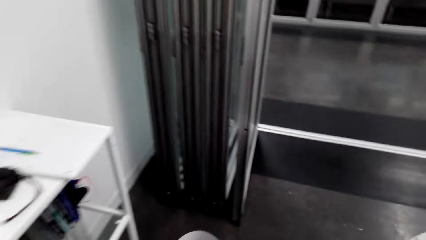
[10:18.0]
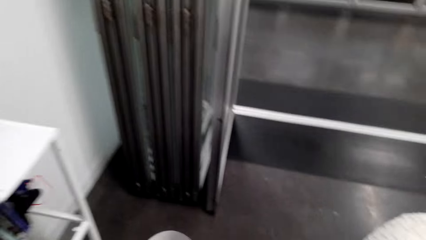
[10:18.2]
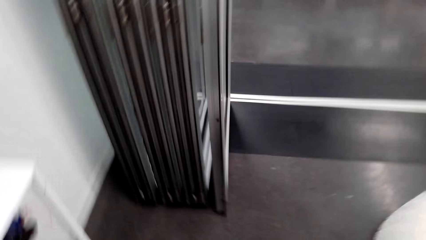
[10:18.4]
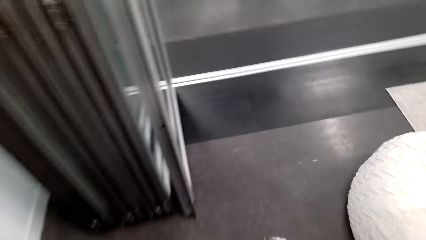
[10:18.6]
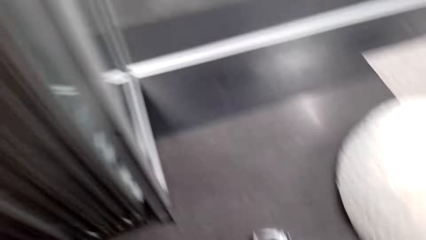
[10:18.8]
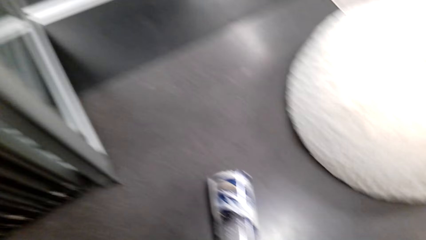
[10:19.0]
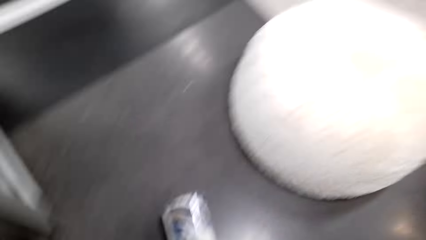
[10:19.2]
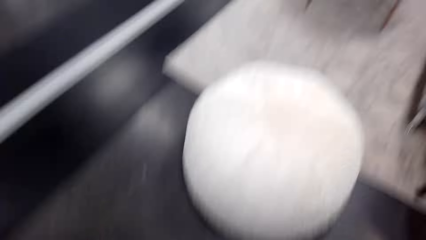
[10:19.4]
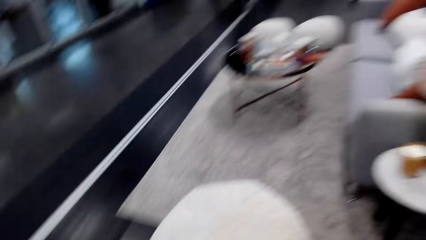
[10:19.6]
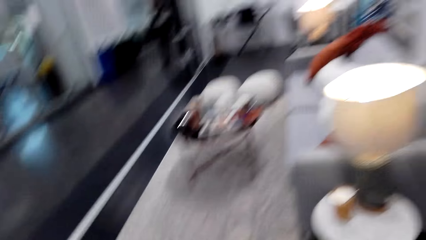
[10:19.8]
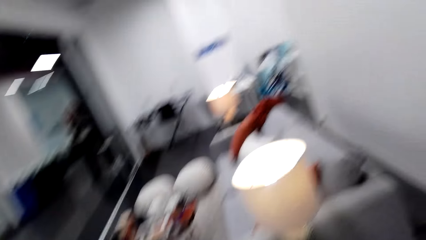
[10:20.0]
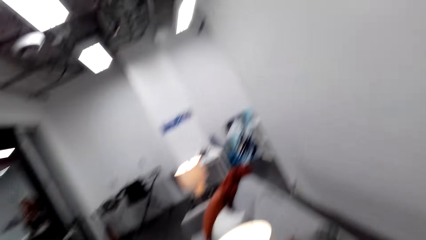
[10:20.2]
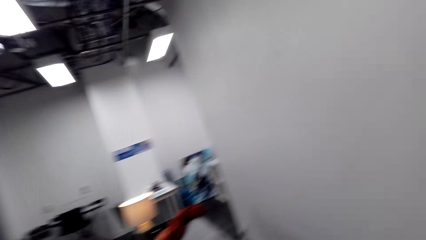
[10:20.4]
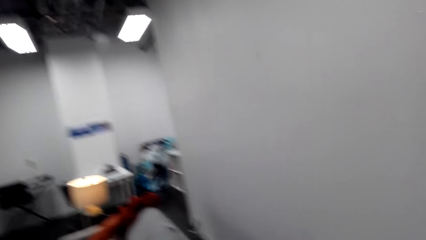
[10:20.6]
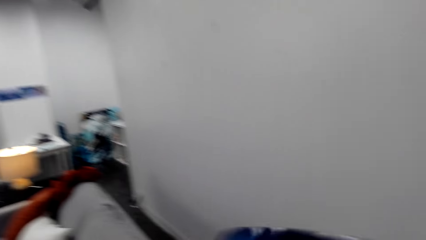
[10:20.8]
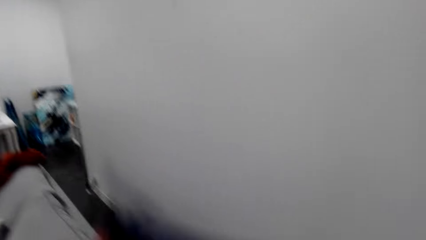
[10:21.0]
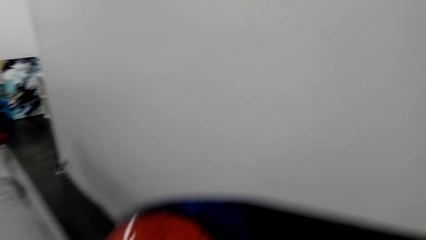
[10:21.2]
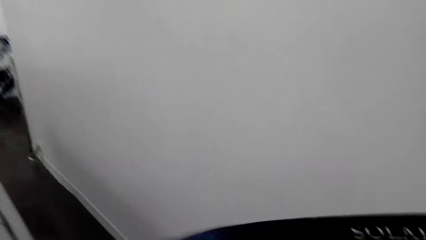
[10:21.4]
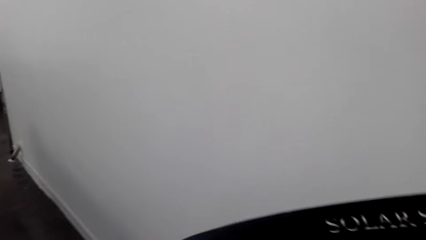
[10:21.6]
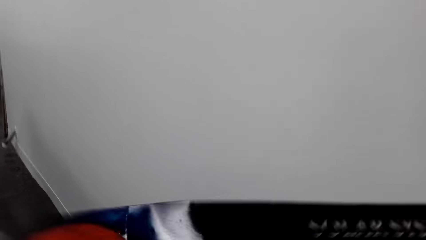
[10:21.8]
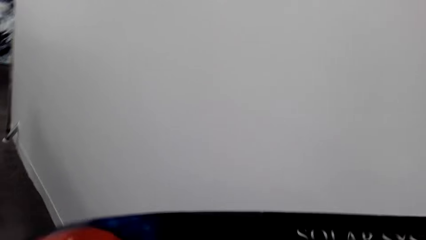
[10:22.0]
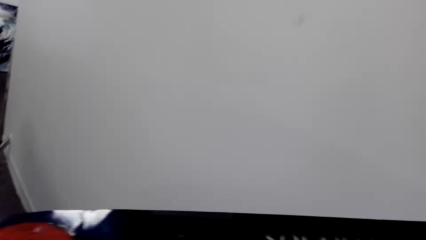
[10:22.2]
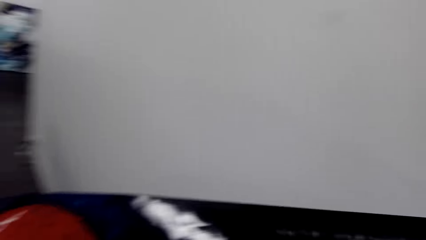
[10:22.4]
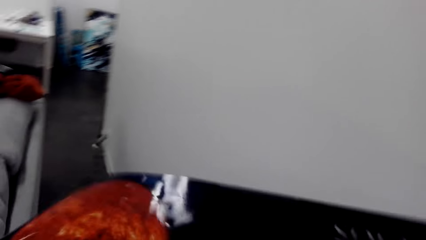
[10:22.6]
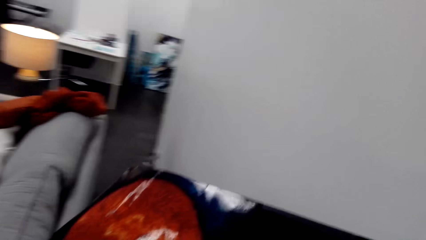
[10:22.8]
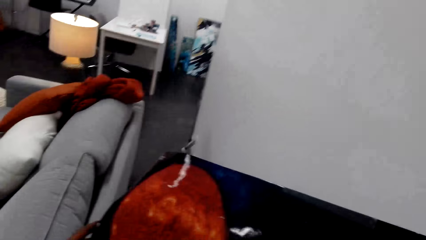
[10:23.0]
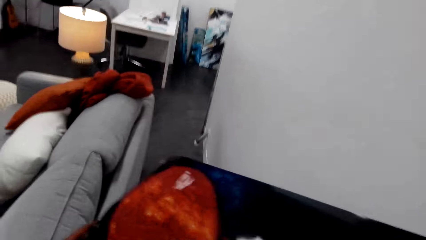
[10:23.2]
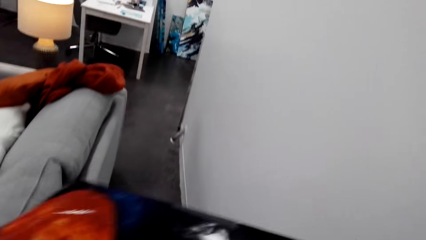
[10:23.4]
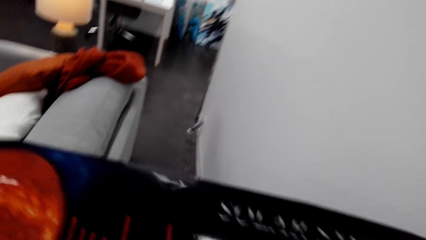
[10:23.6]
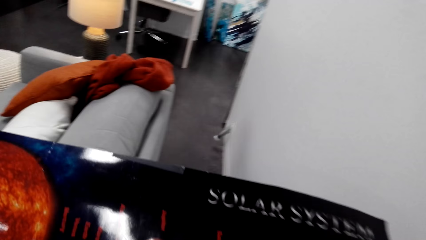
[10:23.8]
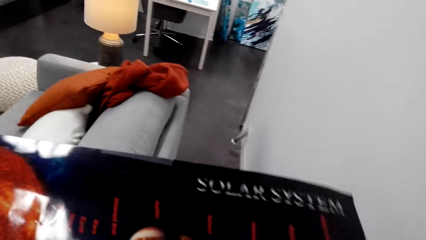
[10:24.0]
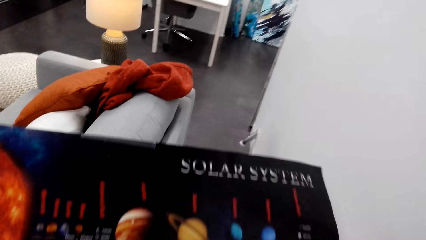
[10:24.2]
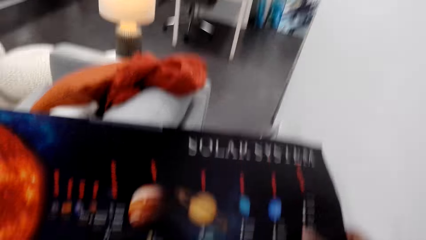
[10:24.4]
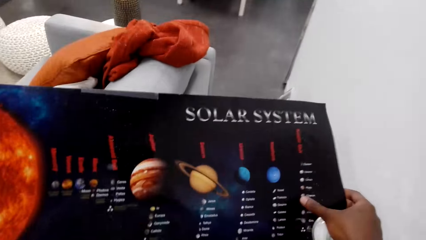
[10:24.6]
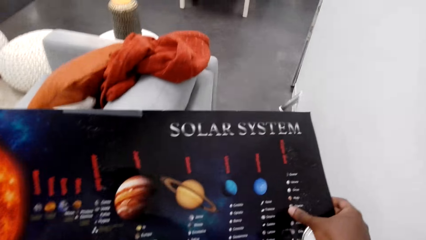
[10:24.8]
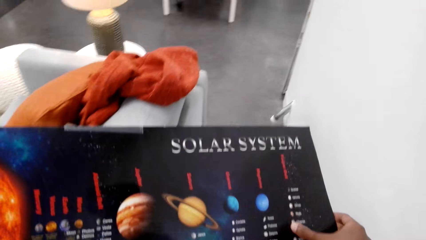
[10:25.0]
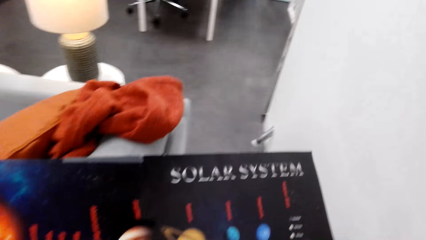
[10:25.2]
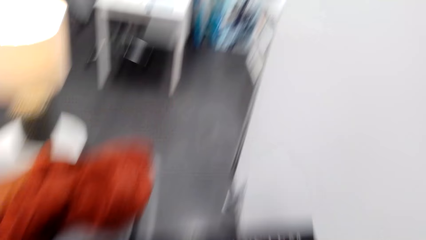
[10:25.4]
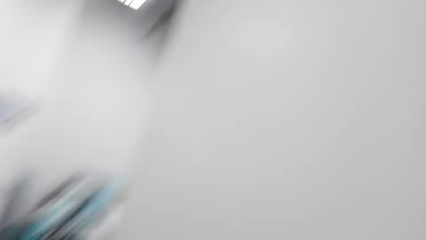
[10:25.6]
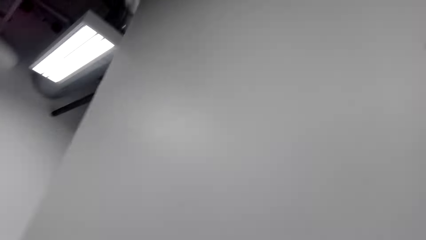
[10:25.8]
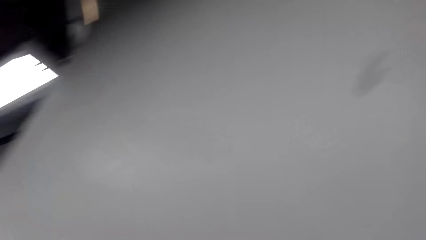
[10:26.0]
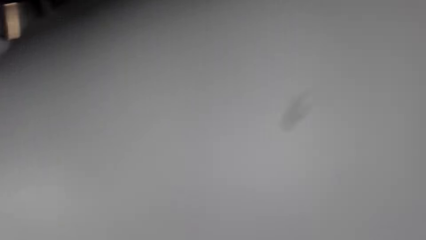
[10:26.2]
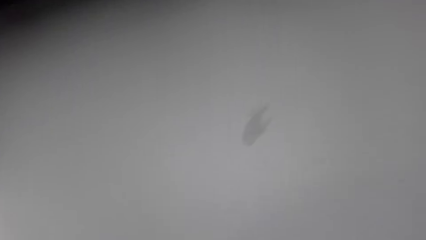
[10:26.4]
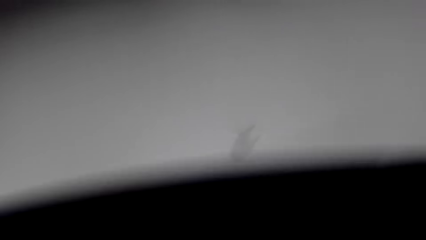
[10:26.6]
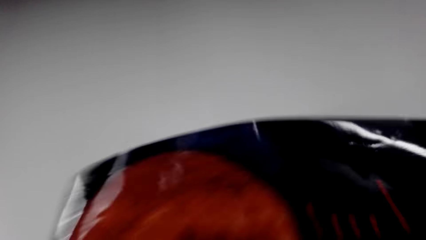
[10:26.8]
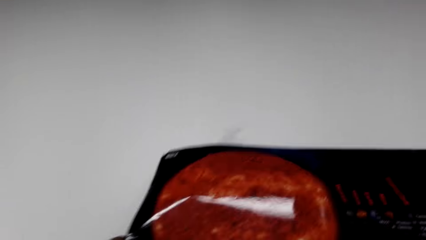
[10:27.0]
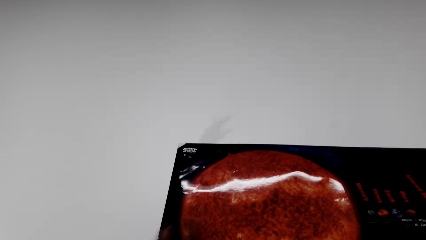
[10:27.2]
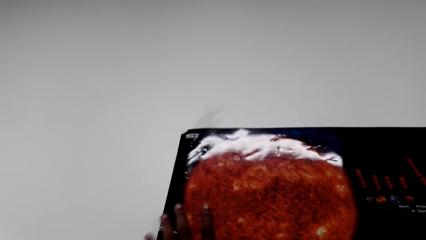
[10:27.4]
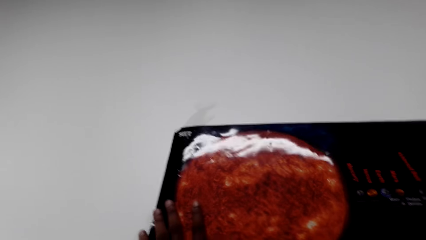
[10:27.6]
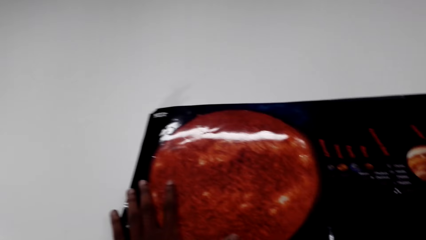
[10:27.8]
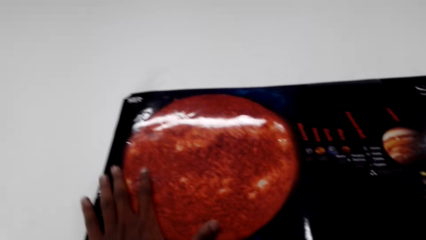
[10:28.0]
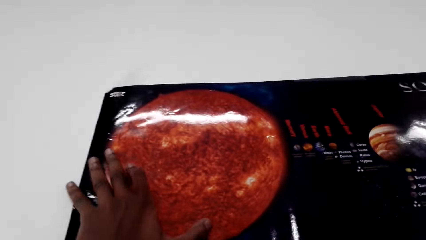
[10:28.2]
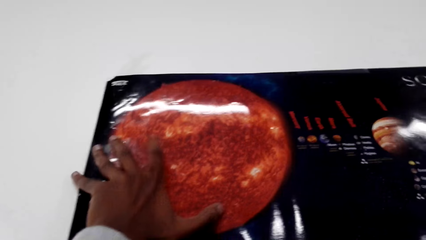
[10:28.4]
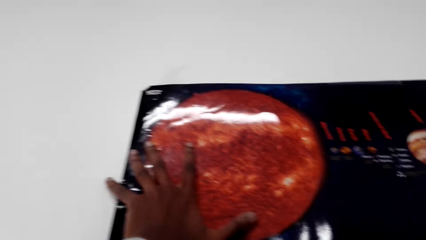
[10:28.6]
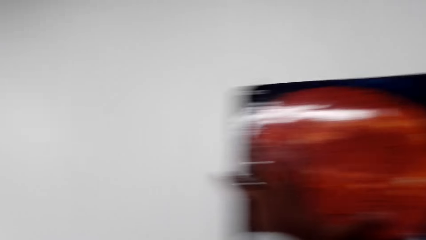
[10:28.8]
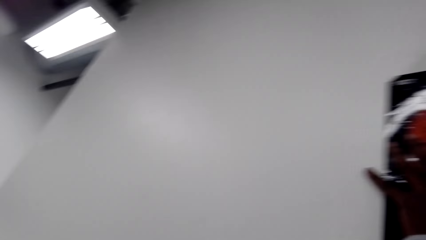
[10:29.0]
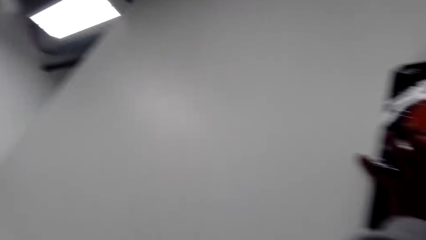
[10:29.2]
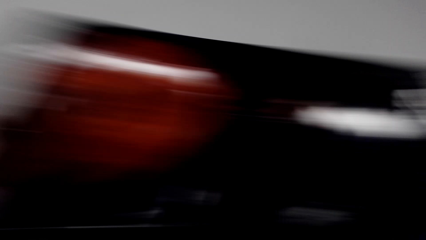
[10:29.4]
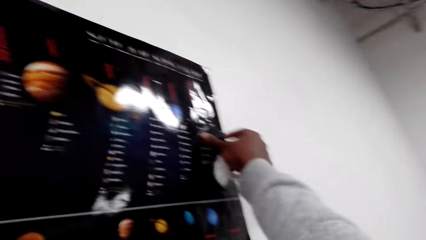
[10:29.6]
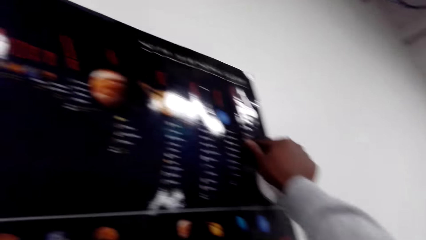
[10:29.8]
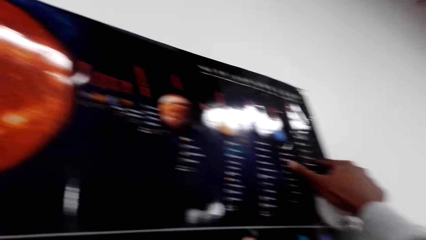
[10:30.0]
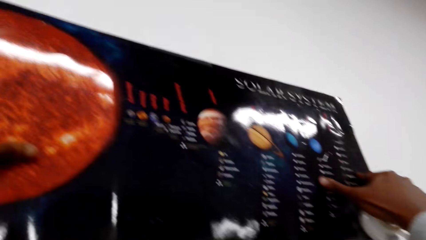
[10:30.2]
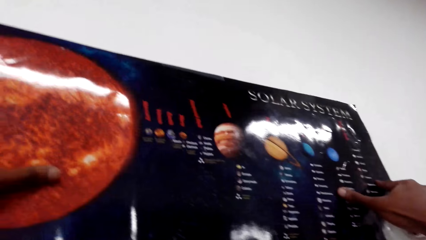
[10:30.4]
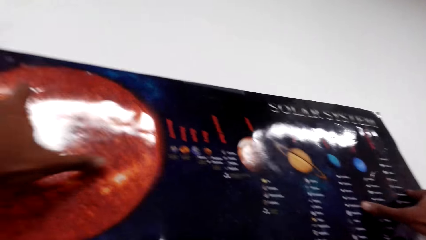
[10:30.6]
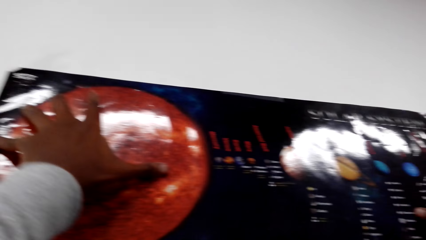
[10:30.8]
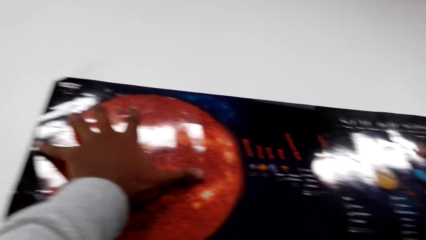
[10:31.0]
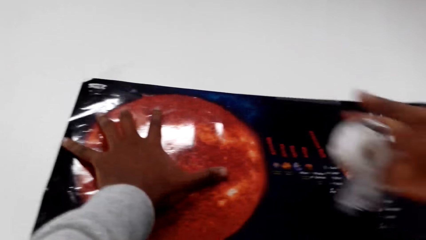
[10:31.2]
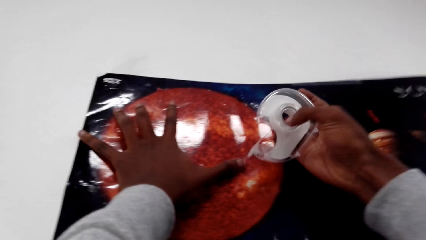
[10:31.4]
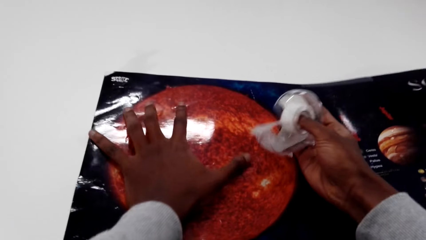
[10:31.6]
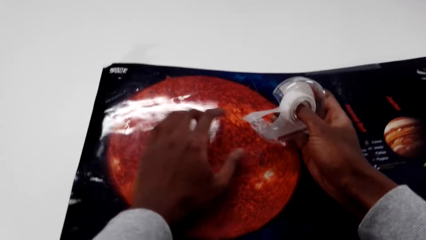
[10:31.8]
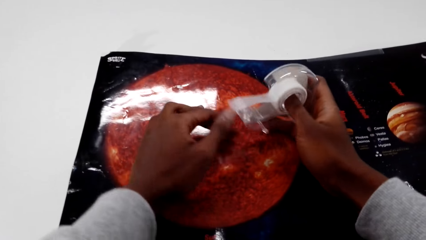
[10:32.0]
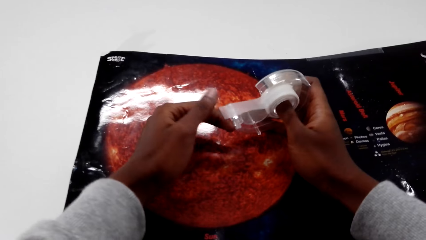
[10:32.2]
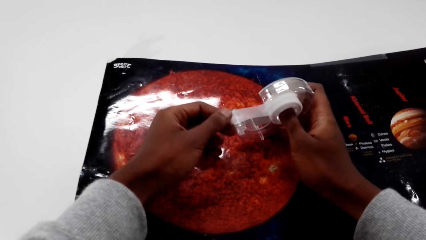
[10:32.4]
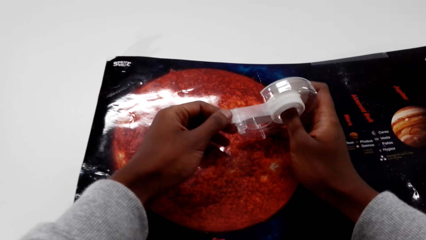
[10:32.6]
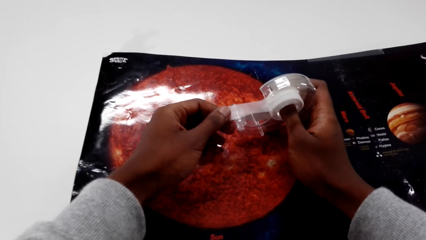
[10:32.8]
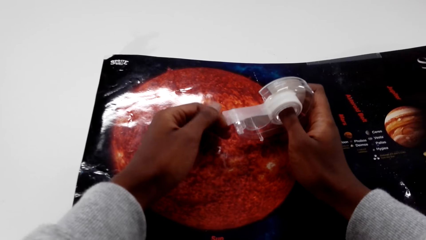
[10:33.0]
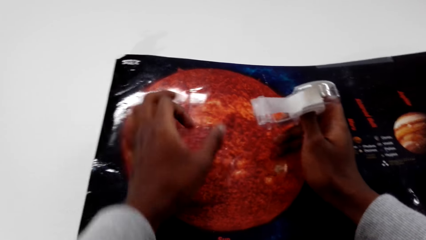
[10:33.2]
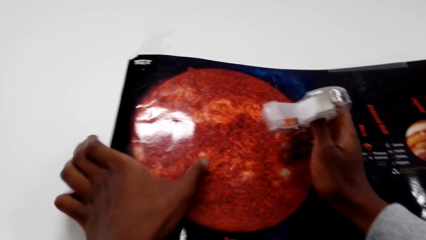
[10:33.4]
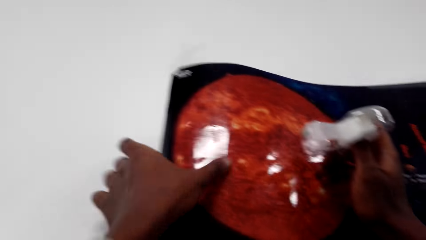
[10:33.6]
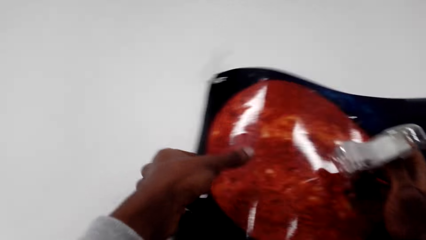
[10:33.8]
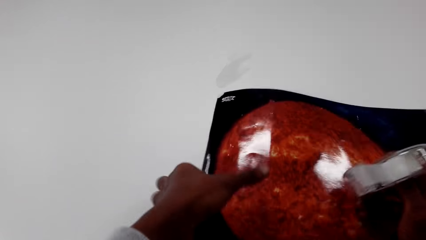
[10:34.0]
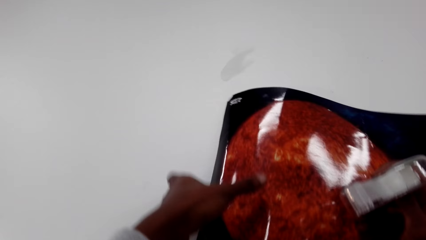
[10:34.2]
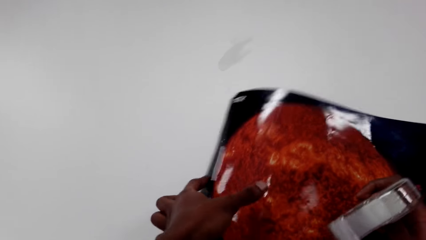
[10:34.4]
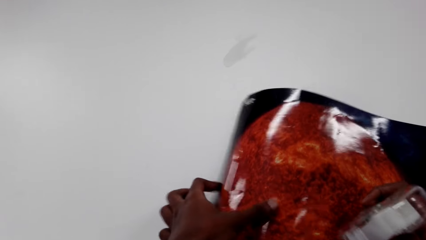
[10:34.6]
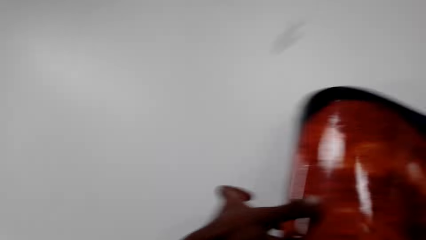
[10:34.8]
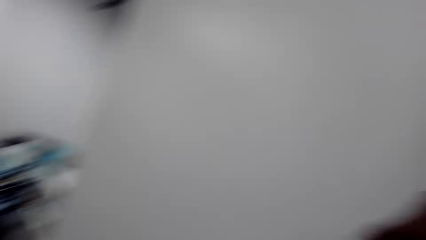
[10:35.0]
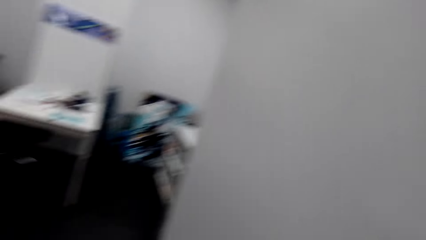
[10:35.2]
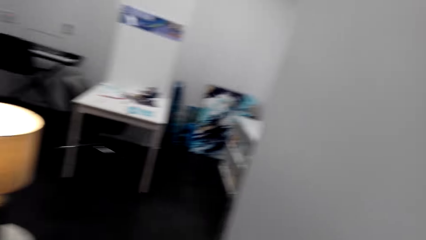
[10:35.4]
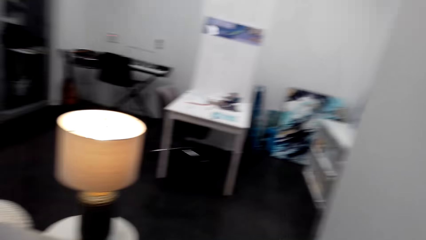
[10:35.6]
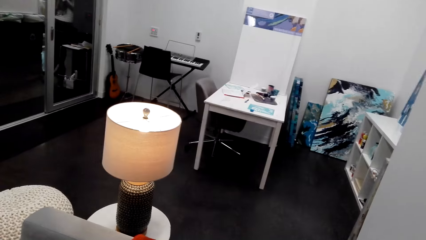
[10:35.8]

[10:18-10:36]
The camera wearer turns. They pick up a paper picture. They walk towards a seat. They walk around the house. They unfold the paper picture. They walk behind the seat. They check the paper picture. They look around the wall. They place the paper picture on the wall. They hold a sellotape roll. They pull the sellotape. They press the sellotape. They pick up the paper picture.
